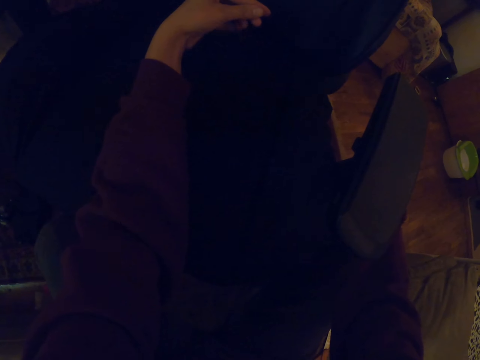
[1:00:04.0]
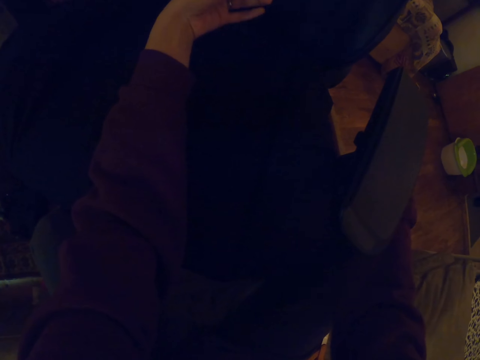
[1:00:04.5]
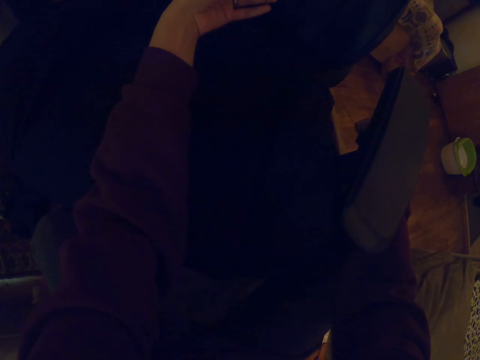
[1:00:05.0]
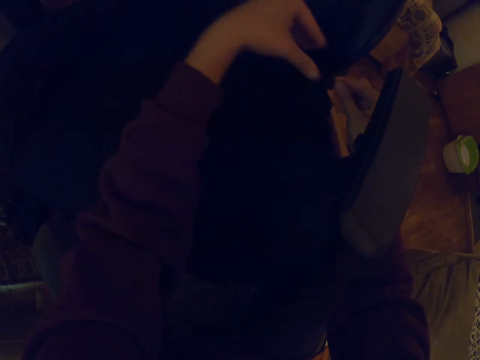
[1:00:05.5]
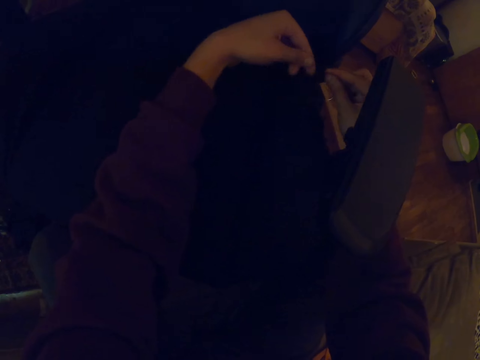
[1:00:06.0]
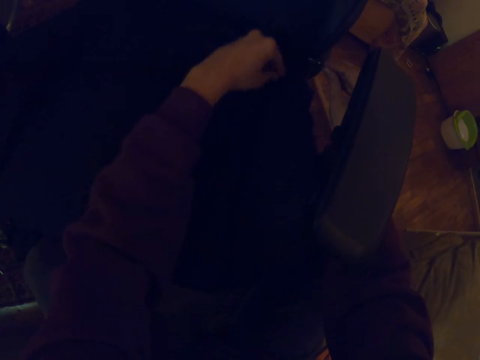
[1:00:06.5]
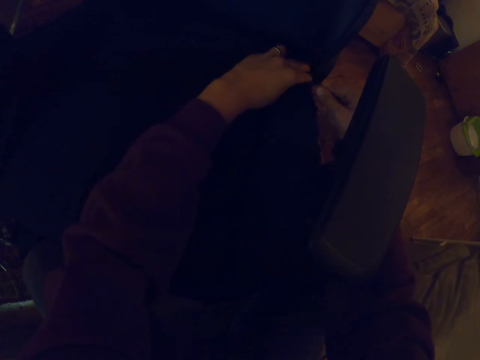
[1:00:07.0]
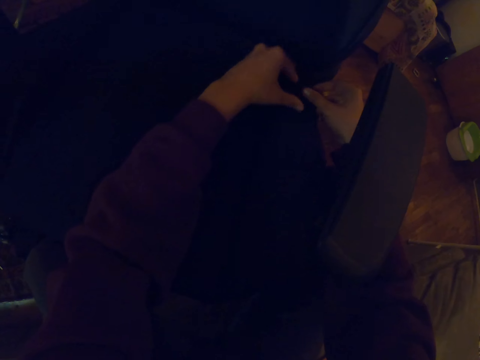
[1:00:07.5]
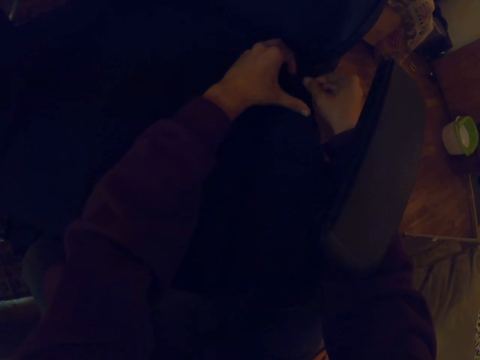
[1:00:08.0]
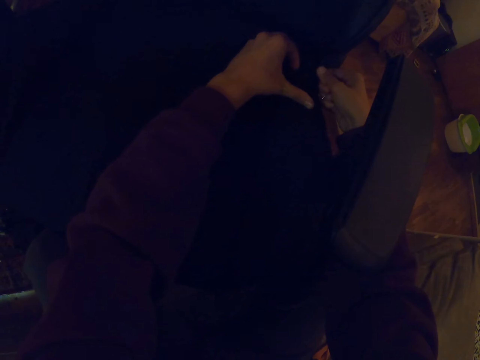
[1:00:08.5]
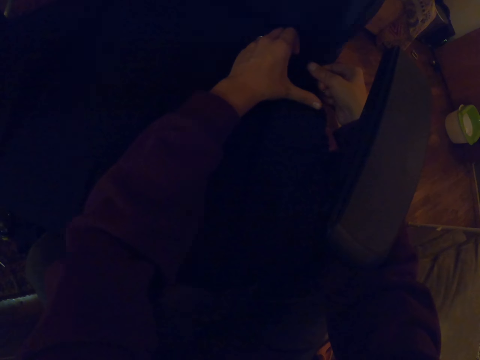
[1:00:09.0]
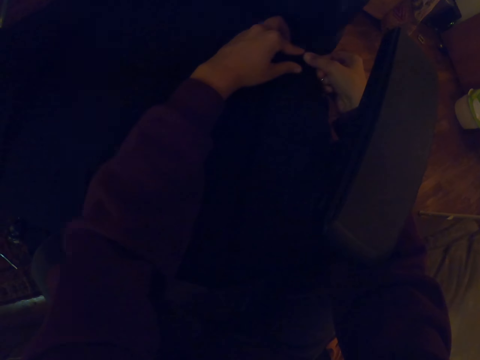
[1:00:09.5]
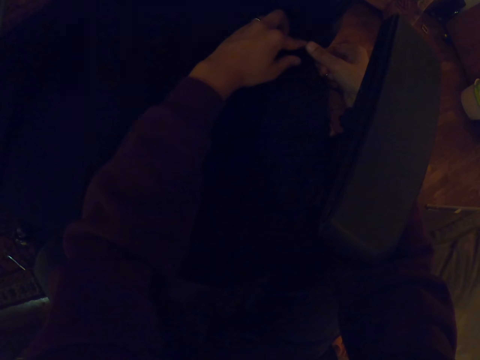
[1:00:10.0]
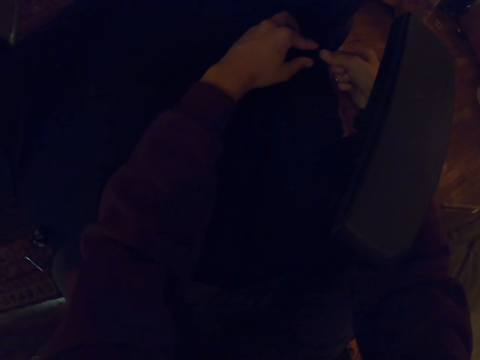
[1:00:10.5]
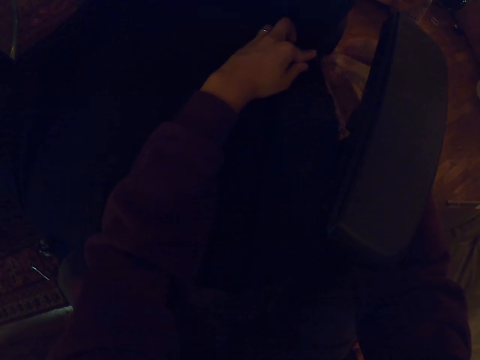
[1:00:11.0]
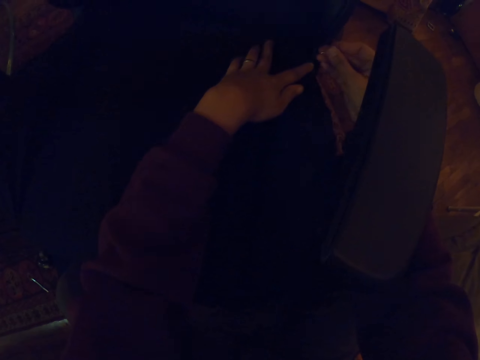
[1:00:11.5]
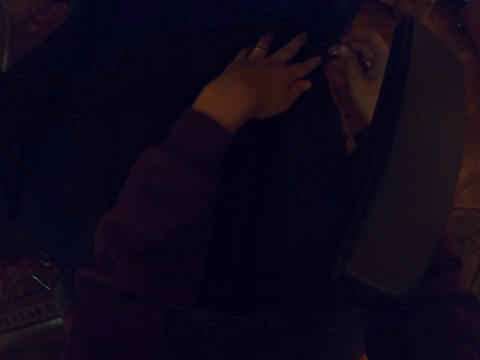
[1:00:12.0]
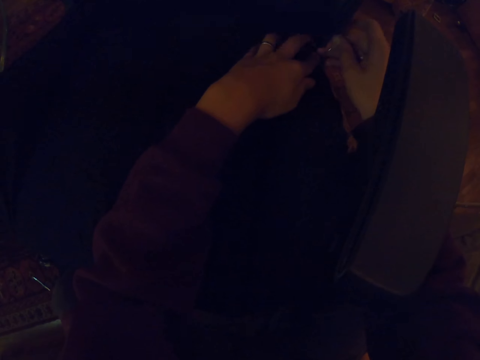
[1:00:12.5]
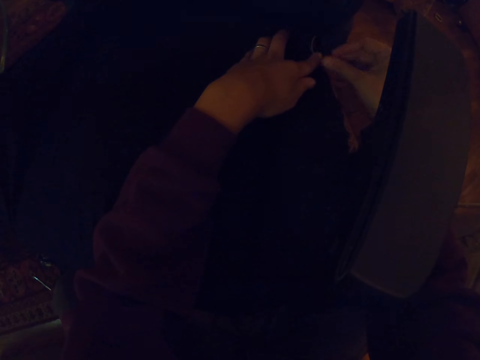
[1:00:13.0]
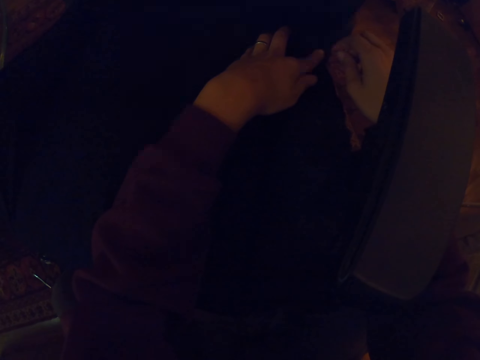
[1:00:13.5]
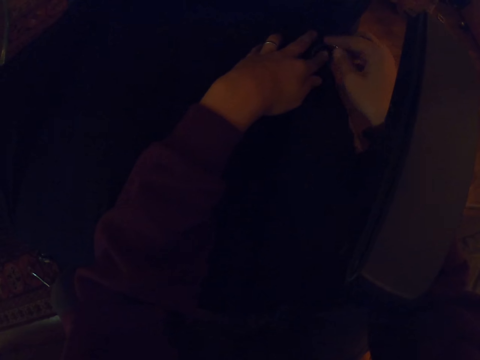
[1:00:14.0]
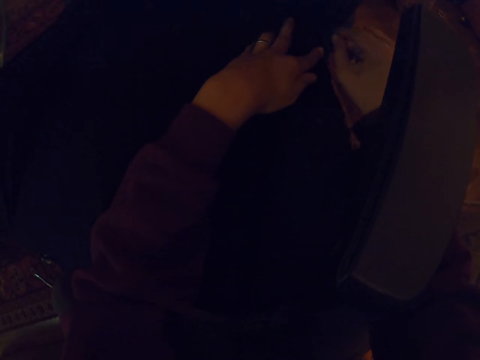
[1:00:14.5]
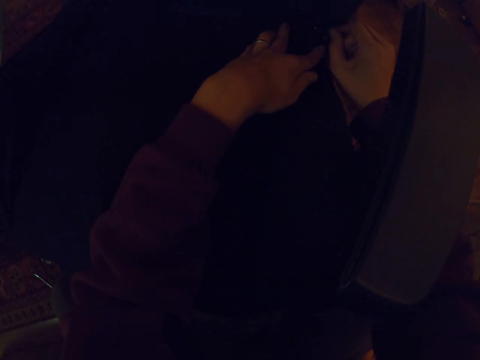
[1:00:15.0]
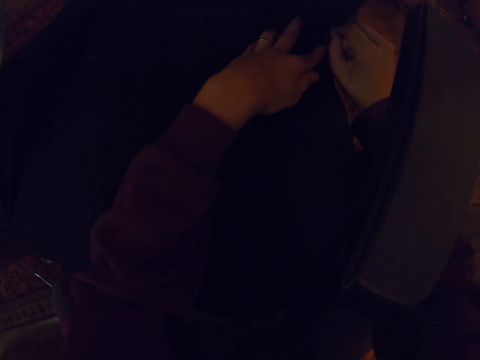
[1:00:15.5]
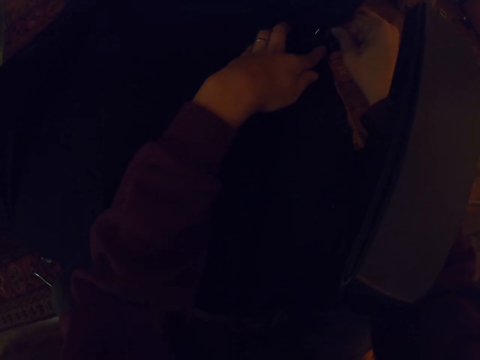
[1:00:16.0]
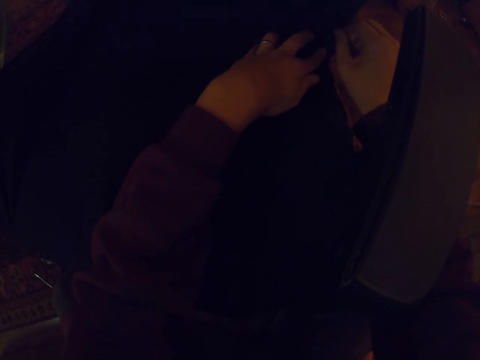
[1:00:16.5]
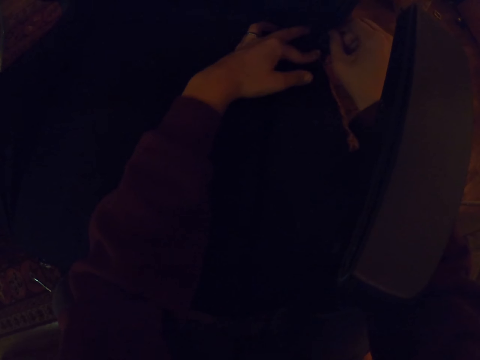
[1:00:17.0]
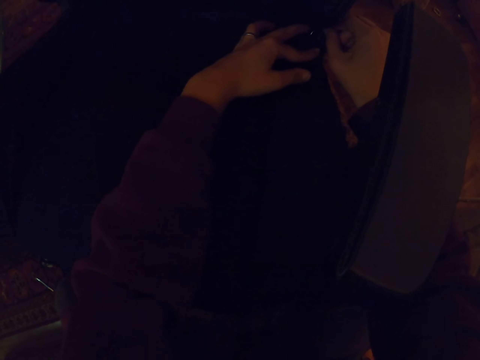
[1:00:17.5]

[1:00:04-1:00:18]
The camera wearer pulls the thread with the left hand. They pull the thread with the left hand again. They sew the chair with the hook. They sew the chair with the hook again.

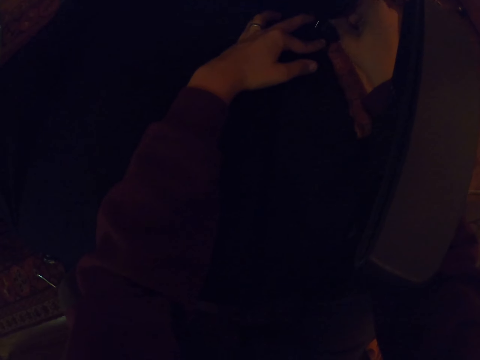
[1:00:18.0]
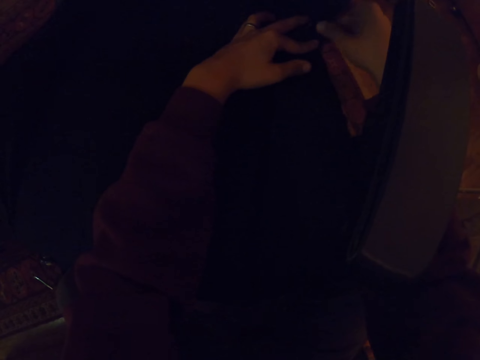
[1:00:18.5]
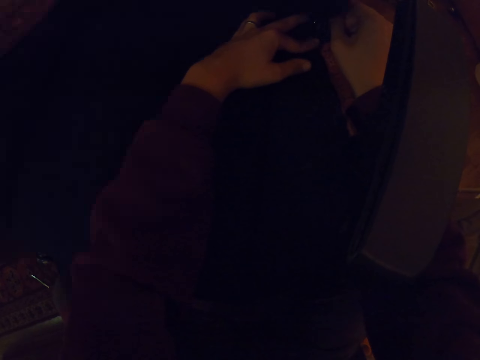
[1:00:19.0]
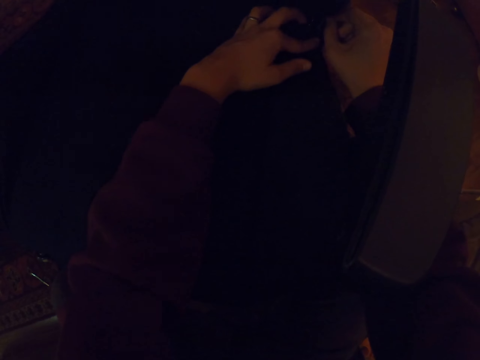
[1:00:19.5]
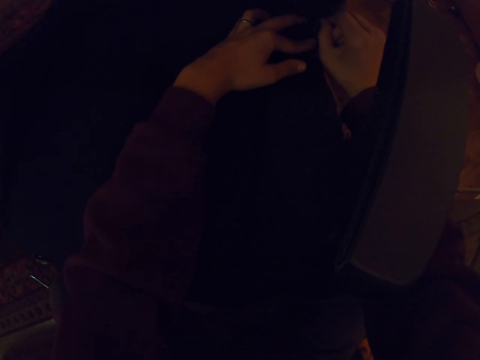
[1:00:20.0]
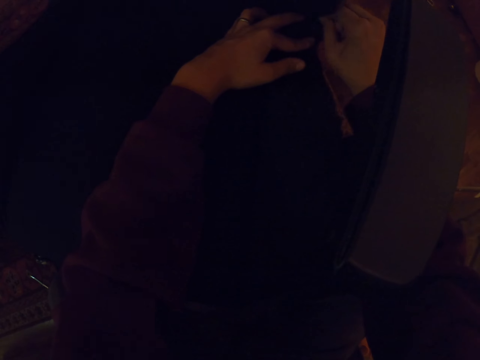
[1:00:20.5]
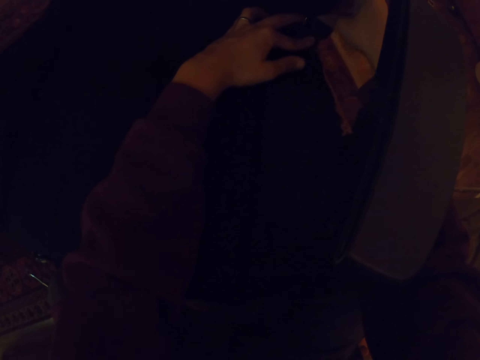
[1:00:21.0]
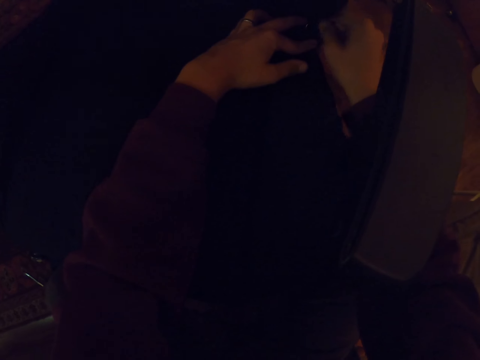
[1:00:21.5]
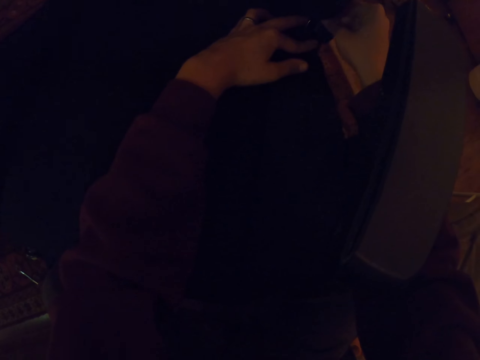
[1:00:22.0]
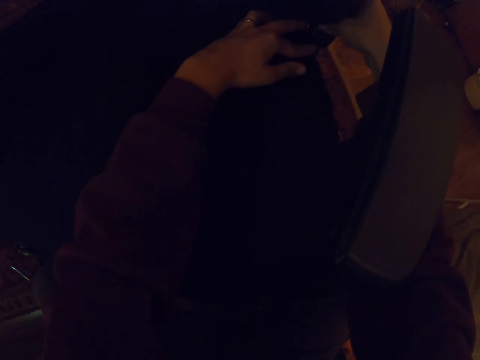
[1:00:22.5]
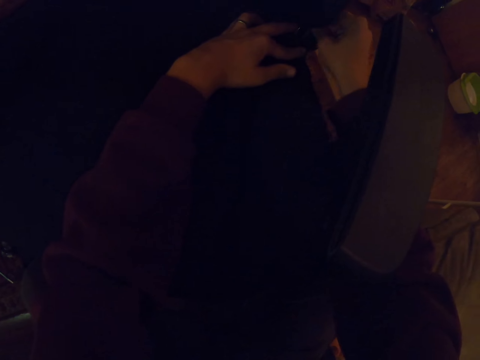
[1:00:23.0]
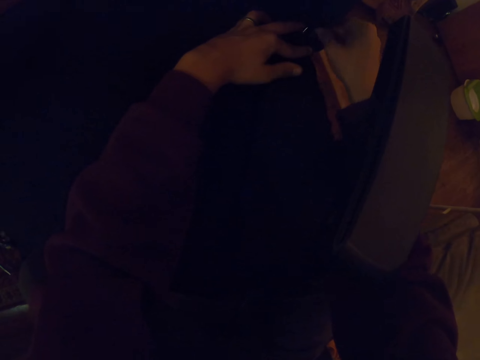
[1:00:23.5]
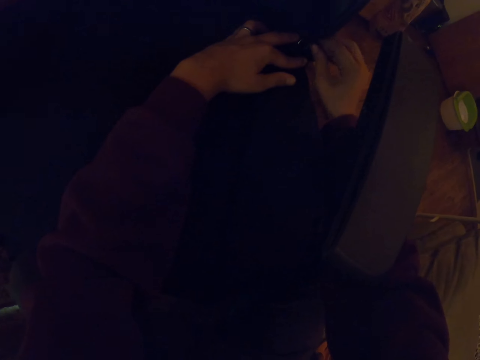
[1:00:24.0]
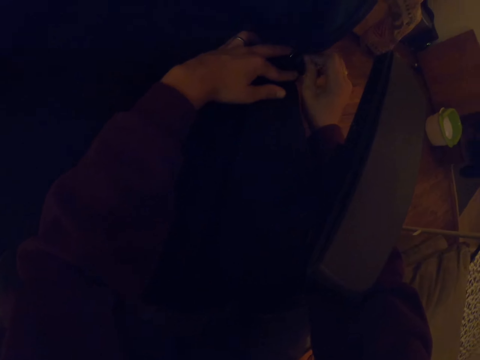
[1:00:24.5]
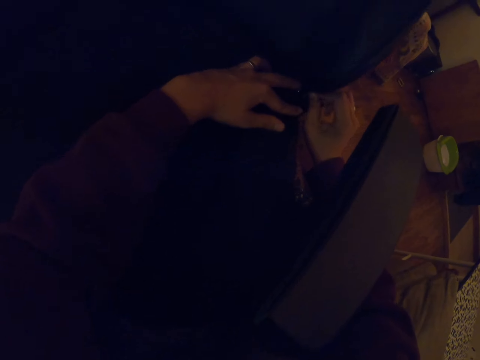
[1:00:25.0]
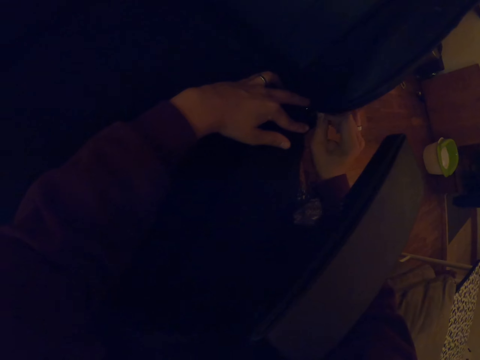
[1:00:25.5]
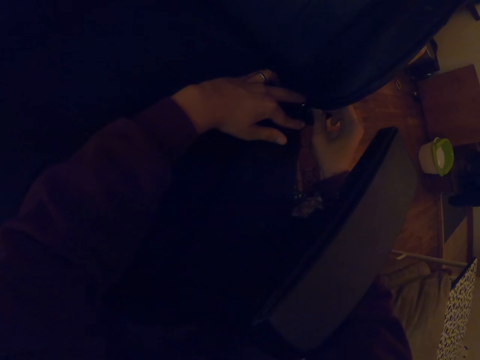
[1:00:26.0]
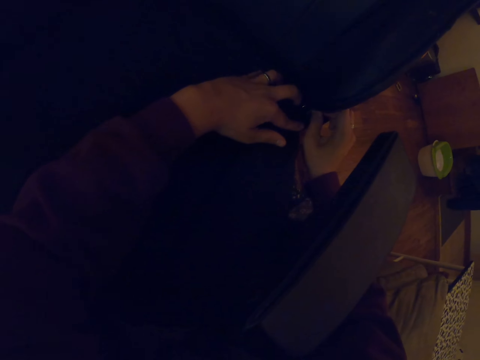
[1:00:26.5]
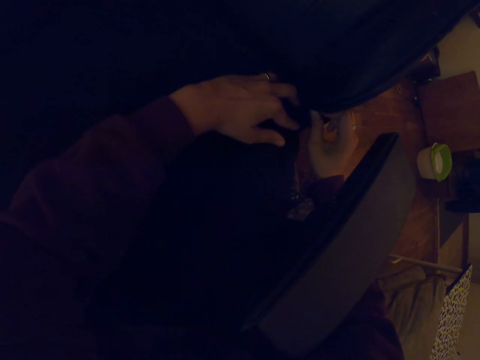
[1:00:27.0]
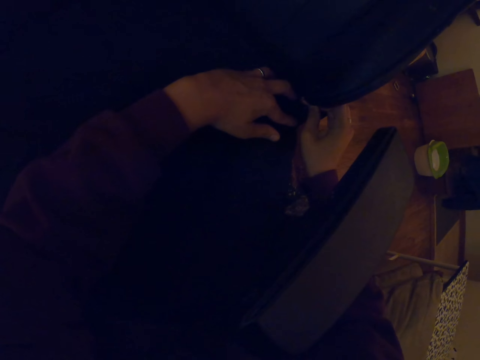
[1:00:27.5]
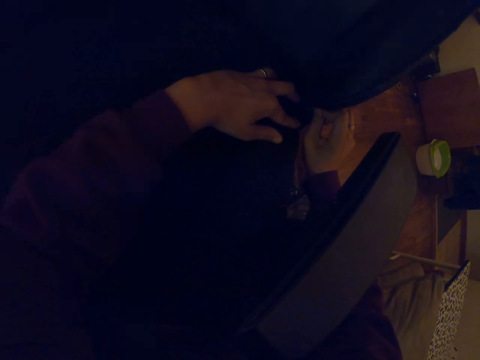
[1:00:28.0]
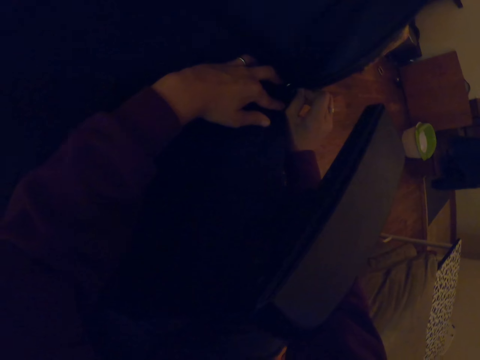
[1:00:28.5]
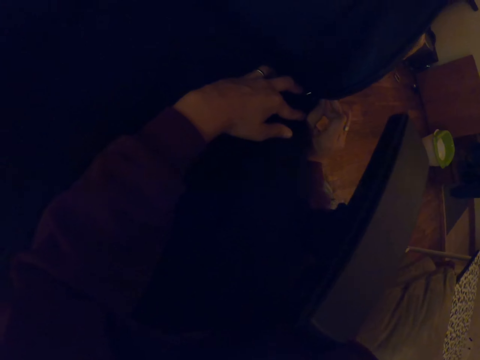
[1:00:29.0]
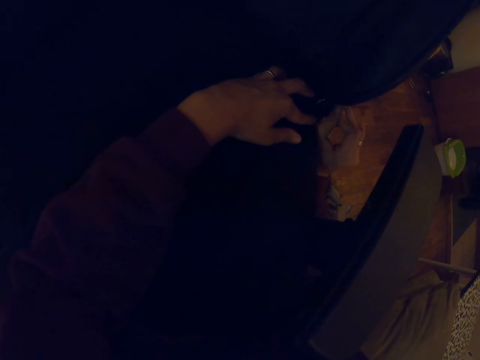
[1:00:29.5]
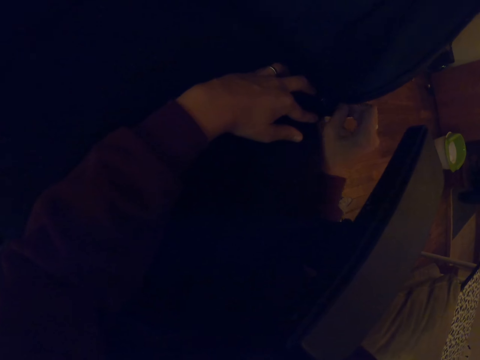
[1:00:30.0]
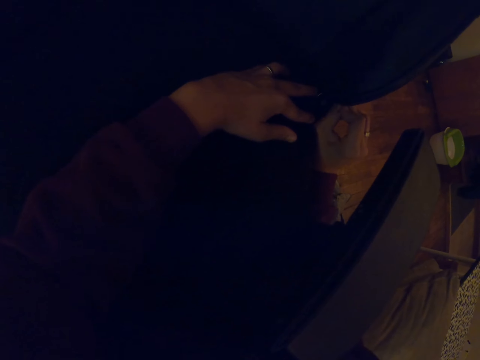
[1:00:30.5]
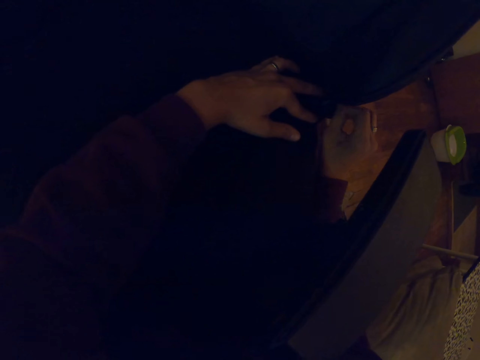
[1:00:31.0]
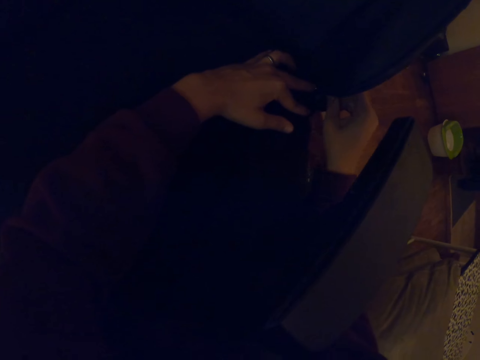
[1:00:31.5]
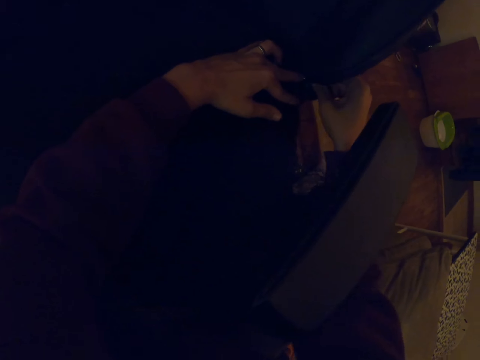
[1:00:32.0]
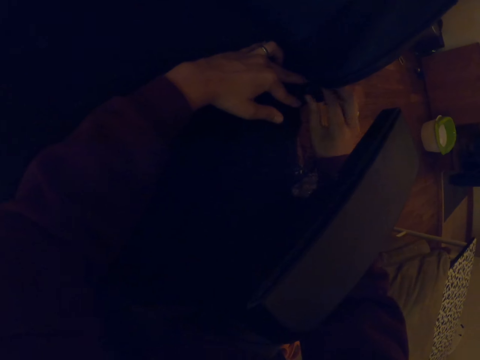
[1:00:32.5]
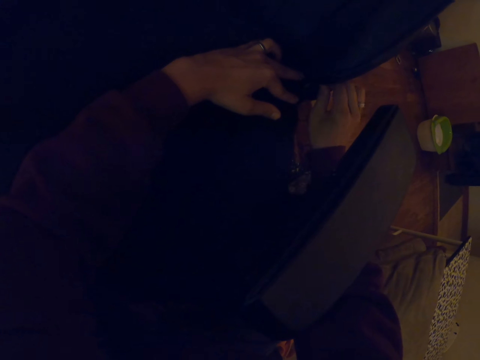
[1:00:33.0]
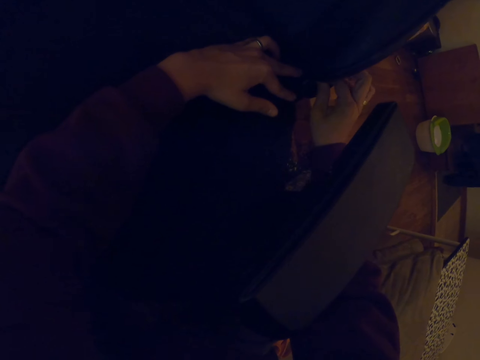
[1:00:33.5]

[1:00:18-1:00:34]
The camera wearer sews the chair with the hook. They sew the chair with the hook repeatedly.
